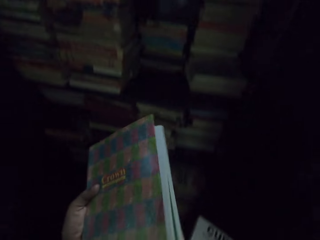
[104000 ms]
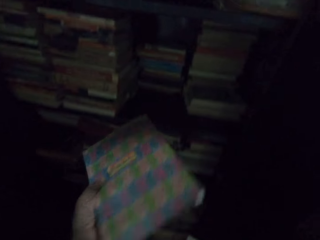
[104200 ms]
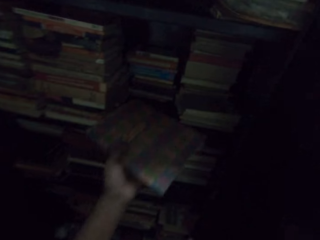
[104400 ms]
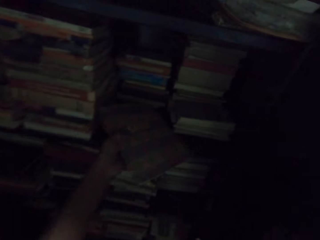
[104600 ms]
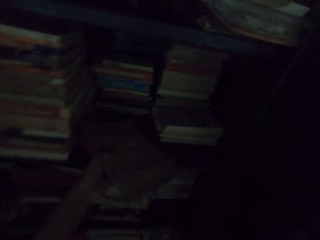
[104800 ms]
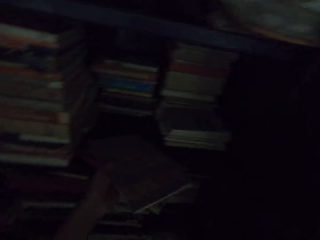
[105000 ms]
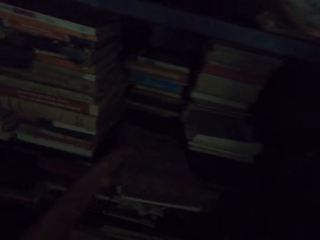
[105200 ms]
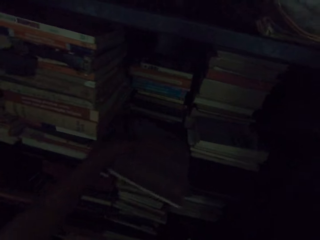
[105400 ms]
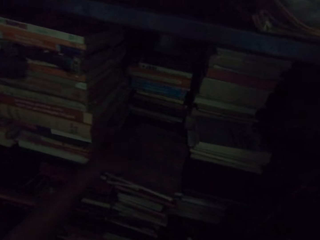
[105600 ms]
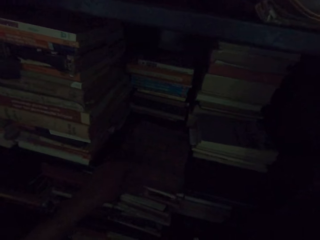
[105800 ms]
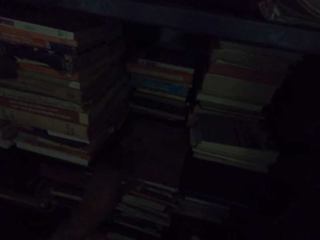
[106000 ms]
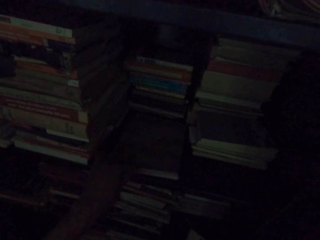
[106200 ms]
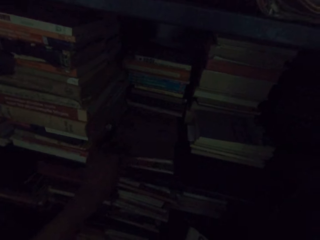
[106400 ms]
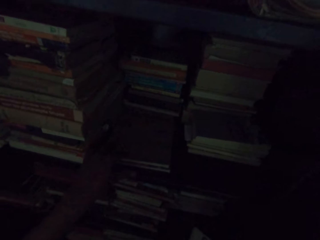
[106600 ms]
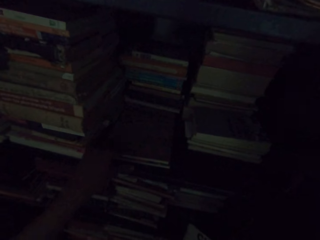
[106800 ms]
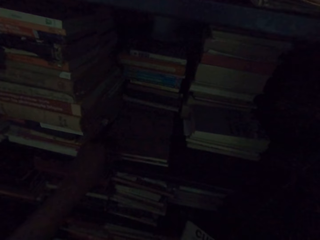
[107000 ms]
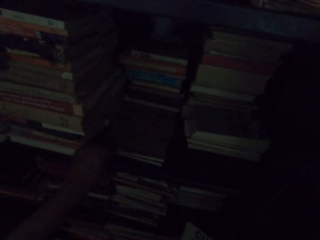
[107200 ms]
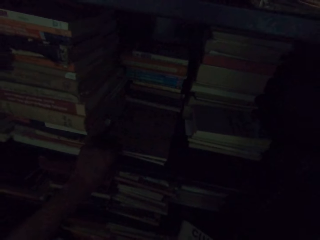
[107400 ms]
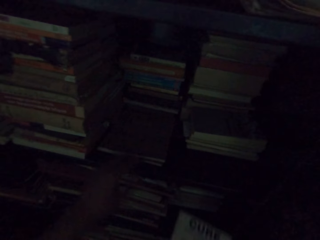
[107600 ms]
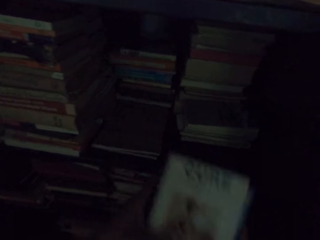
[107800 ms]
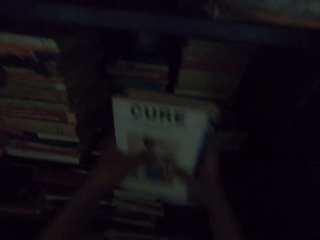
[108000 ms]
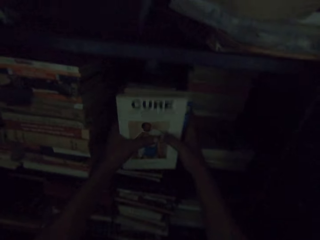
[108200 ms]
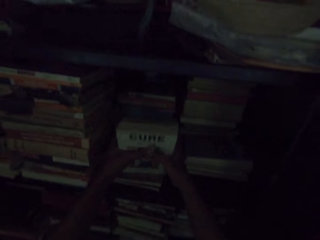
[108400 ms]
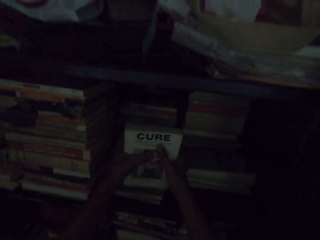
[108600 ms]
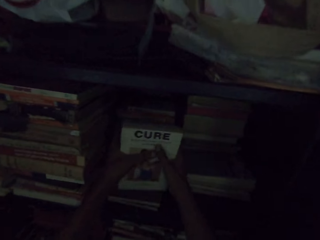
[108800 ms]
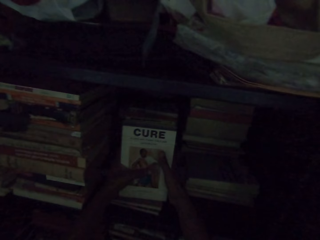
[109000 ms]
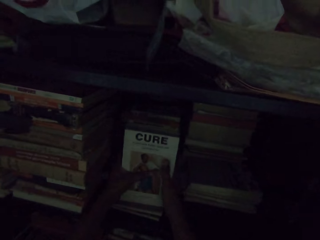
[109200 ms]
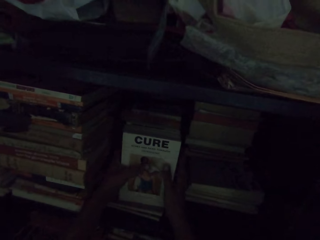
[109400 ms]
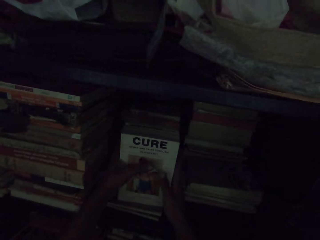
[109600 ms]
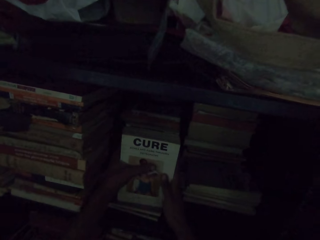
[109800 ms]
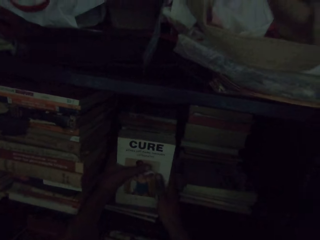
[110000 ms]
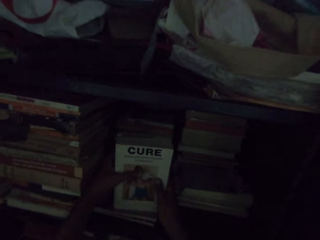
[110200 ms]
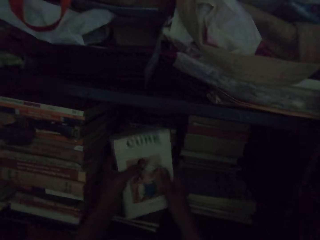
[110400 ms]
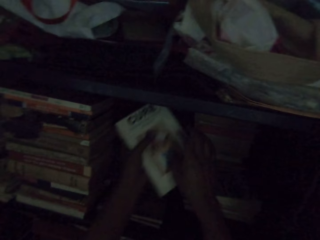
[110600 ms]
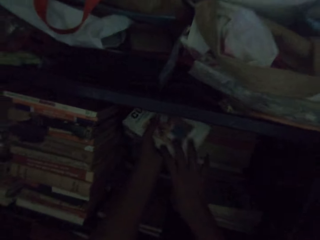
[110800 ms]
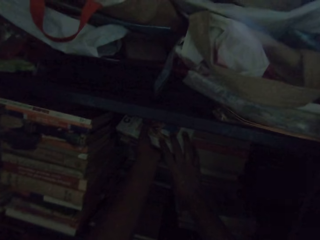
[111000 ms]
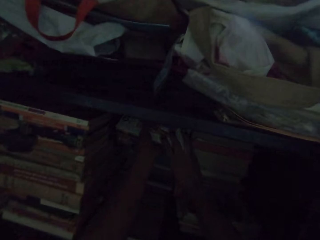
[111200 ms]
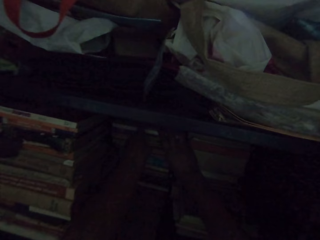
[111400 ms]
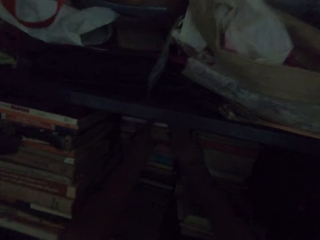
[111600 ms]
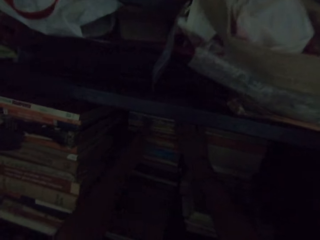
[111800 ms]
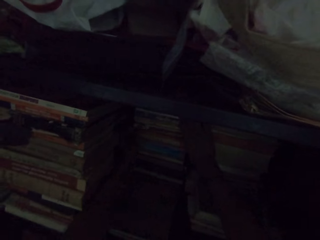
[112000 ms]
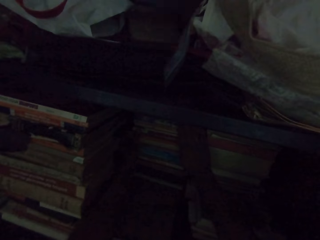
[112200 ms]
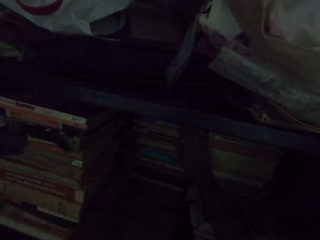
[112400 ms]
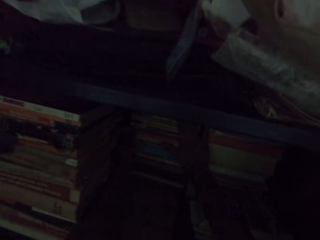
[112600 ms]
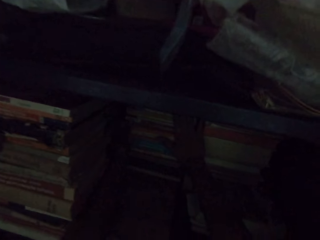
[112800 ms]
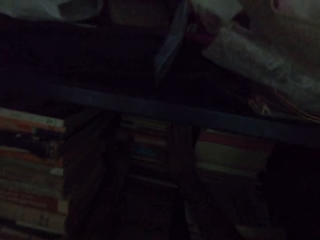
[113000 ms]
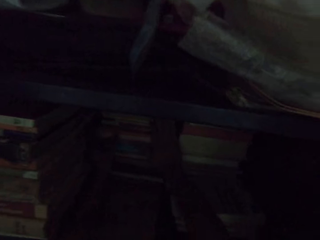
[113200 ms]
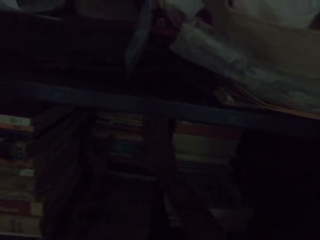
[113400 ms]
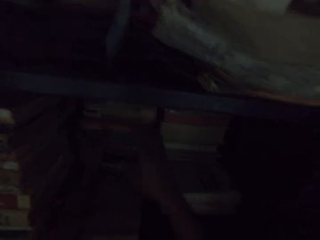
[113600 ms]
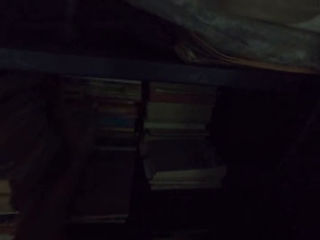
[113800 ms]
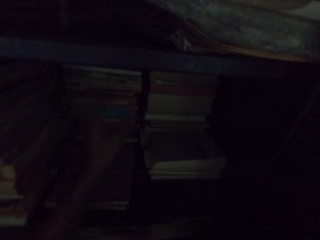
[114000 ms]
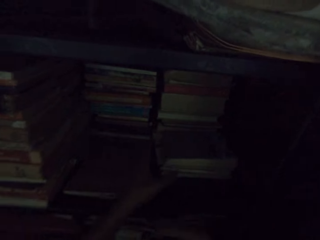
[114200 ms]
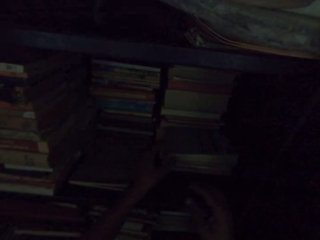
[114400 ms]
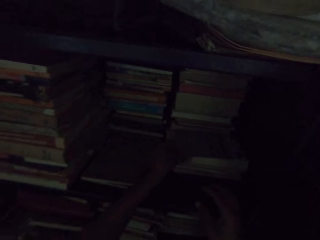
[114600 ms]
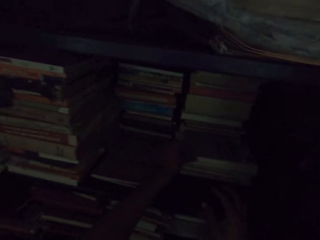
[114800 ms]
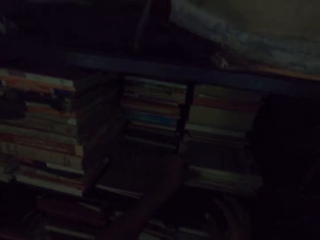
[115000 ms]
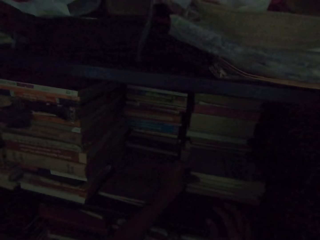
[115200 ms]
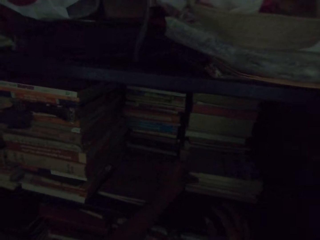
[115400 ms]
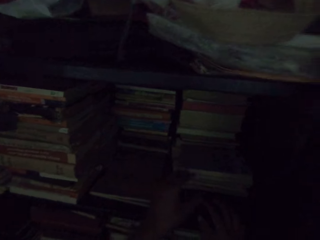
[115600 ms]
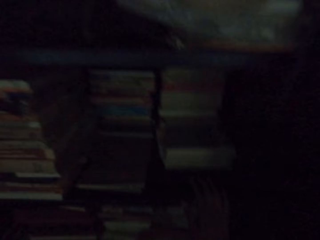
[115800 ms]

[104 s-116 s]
The camera wearer arranges the book in the shelf. They drop the book in the shelf. They arrange the books in the shelf.

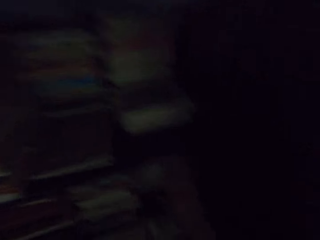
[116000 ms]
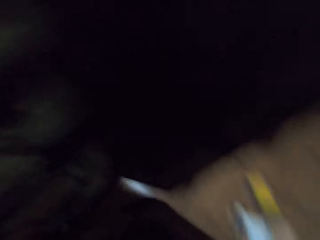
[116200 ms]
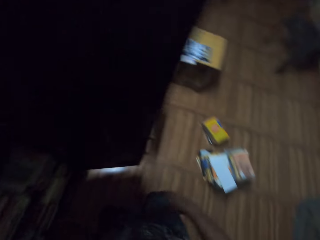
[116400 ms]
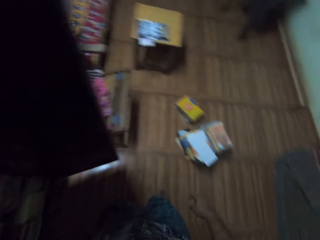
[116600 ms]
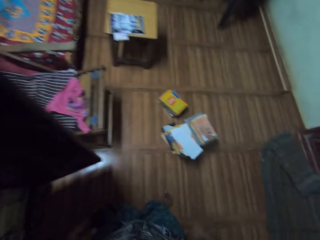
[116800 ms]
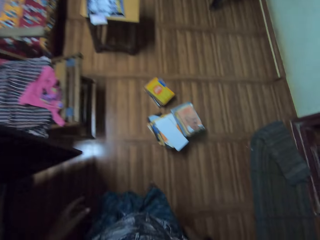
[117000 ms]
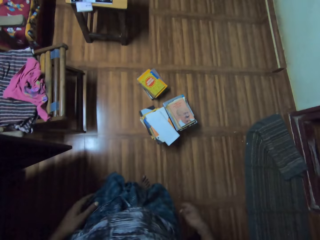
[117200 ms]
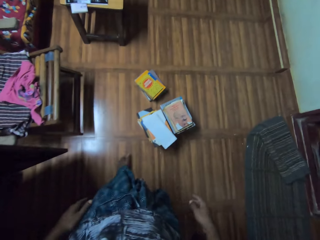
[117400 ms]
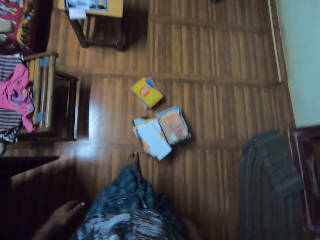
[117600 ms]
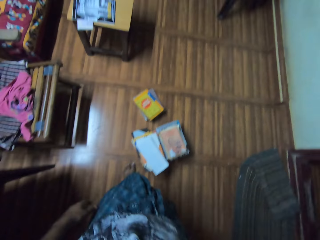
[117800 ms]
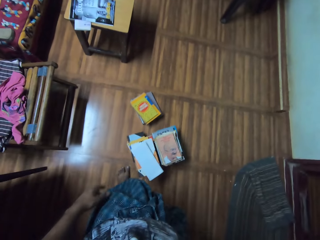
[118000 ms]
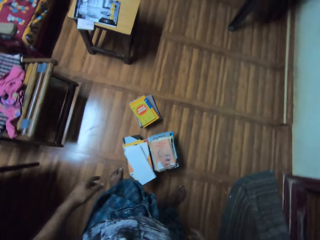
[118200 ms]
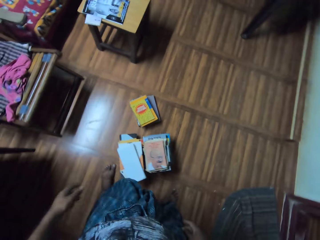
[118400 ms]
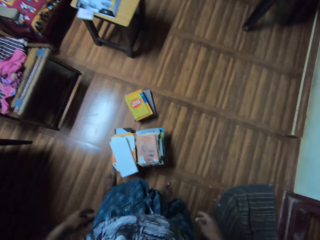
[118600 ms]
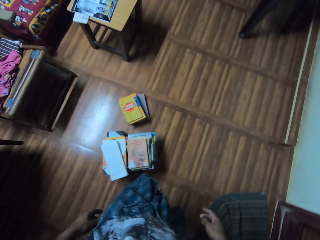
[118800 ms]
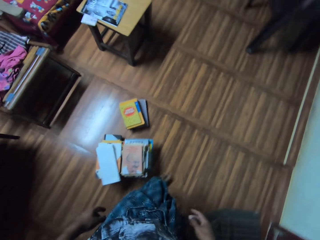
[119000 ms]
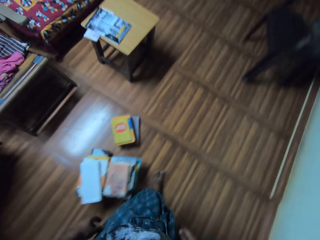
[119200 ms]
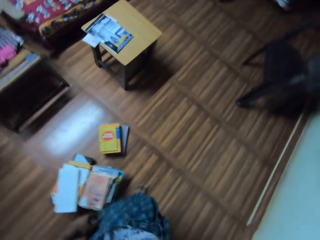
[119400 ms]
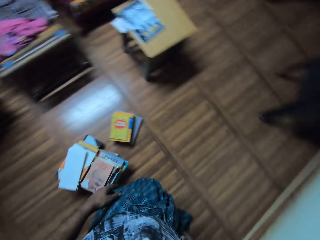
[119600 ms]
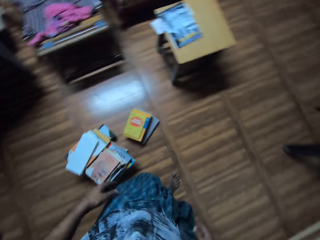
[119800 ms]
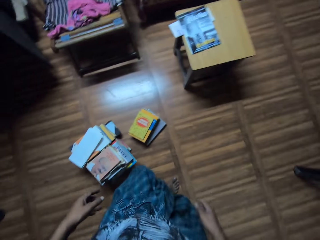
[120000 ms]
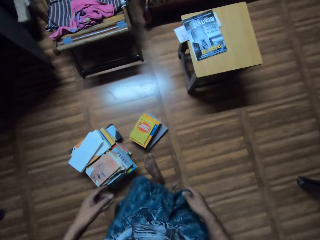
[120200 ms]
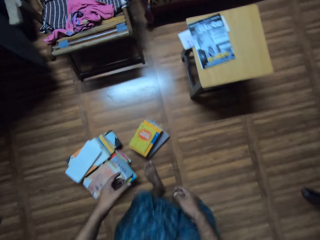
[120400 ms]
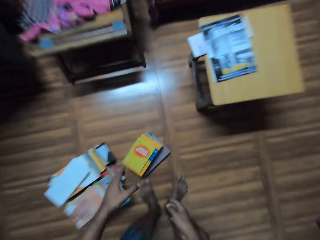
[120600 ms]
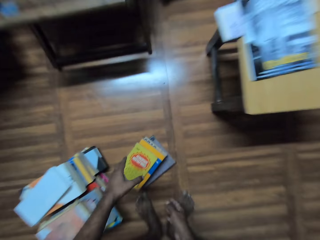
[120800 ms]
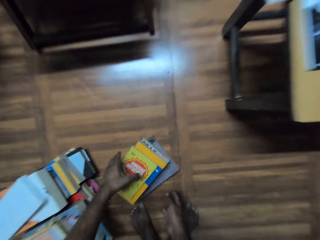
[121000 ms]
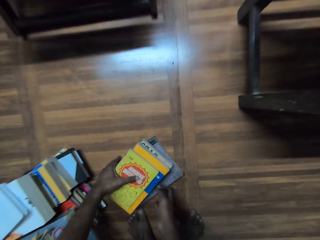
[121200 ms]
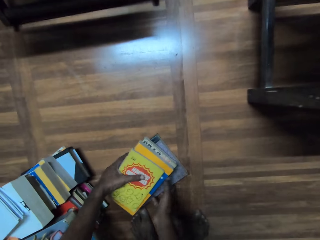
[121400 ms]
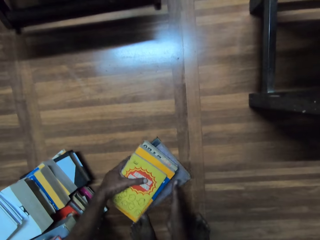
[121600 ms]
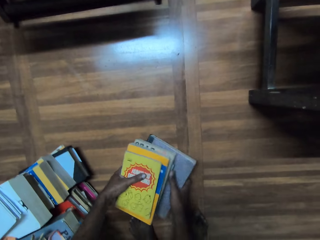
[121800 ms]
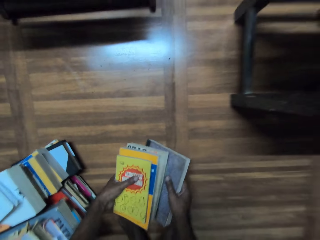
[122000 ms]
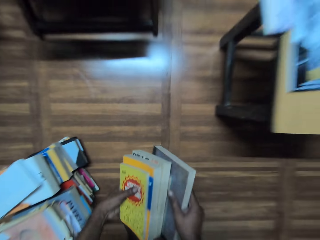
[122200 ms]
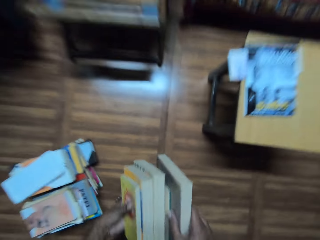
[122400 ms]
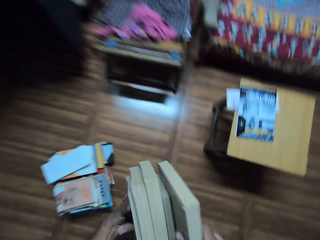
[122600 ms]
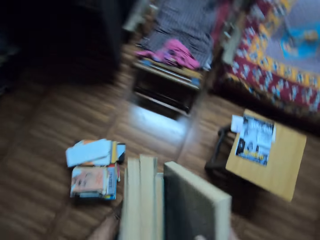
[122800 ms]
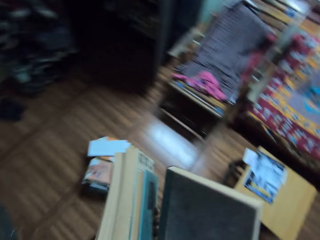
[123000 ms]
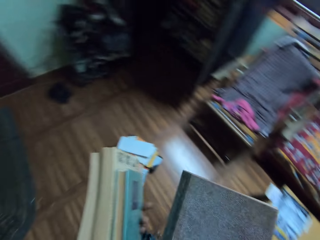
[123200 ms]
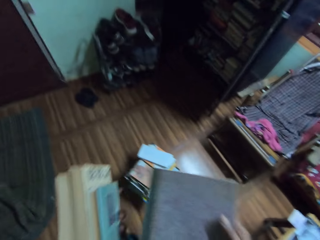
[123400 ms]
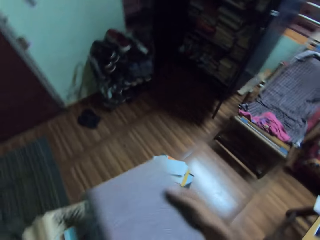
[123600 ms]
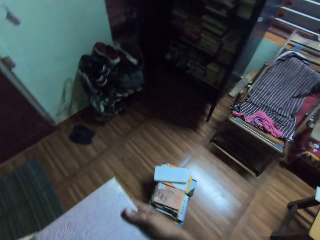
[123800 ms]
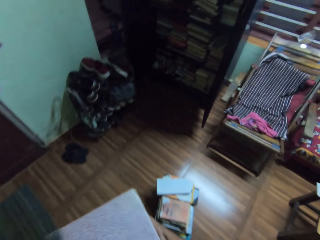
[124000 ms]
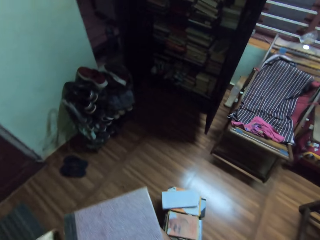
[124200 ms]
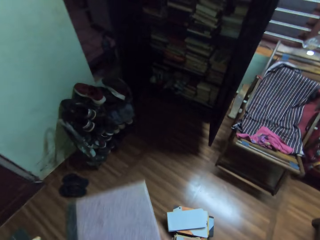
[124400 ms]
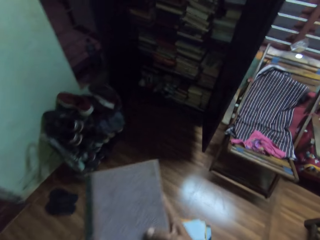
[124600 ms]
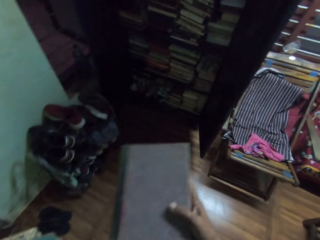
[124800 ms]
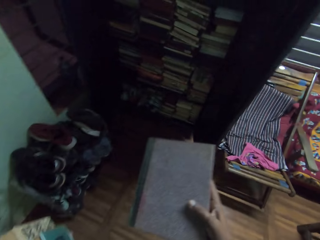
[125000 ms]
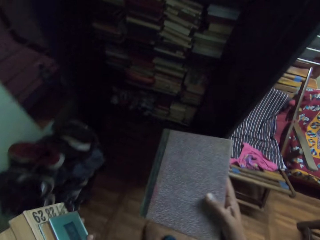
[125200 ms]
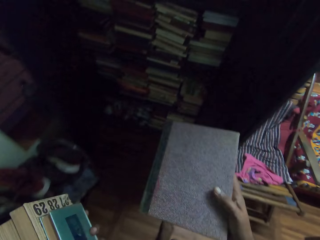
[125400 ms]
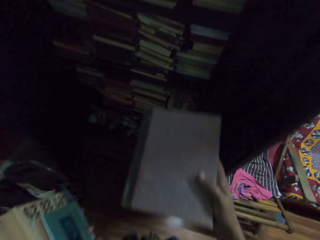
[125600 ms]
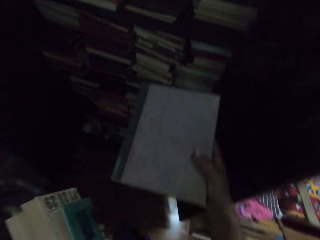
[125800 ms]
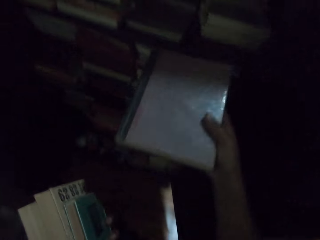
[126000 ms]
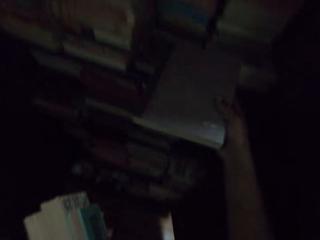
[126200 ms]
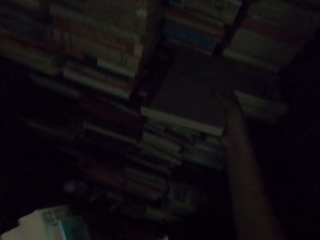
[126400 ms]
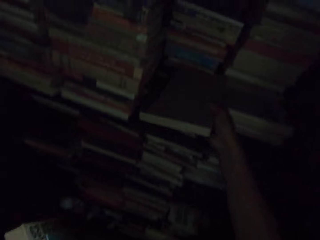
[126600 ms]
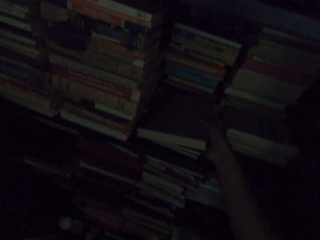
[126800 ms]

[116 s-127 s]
The camera wearer walks around the room. They pick the book on the ground. They arrange the book in the shelf.
